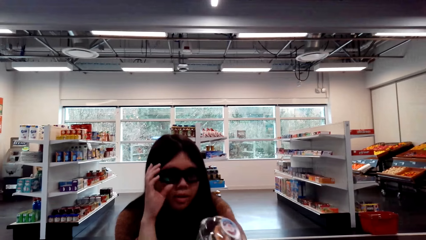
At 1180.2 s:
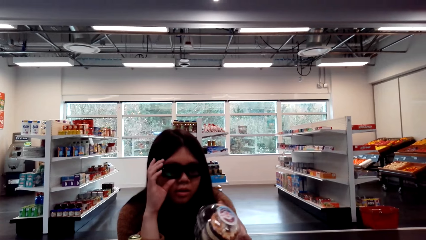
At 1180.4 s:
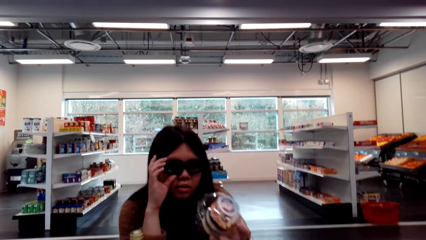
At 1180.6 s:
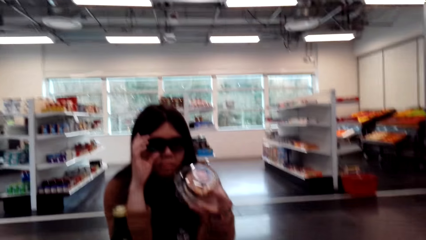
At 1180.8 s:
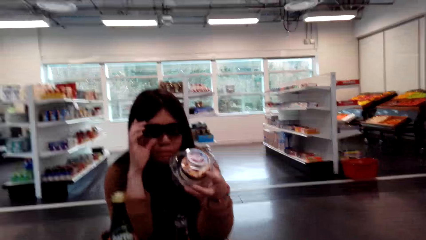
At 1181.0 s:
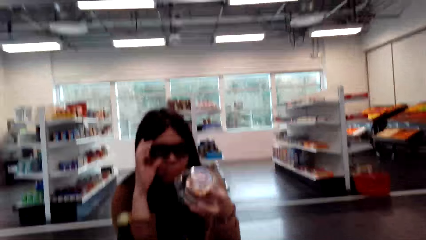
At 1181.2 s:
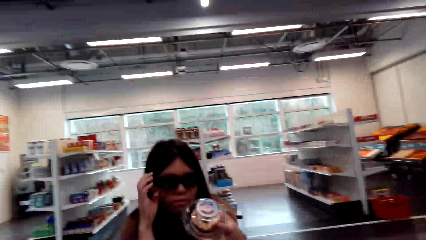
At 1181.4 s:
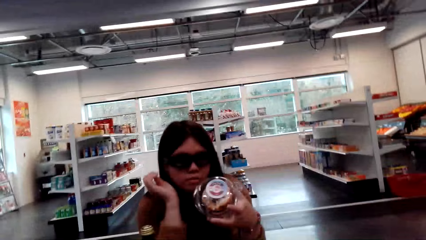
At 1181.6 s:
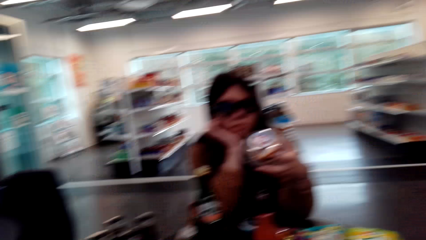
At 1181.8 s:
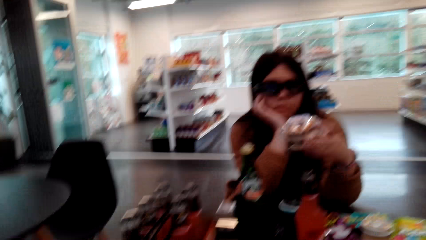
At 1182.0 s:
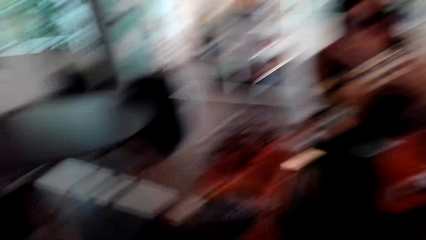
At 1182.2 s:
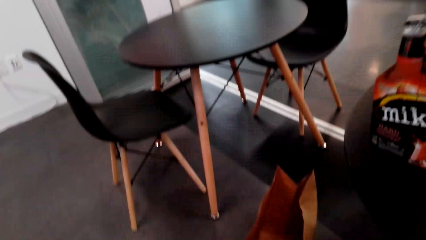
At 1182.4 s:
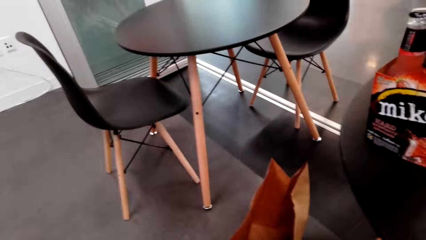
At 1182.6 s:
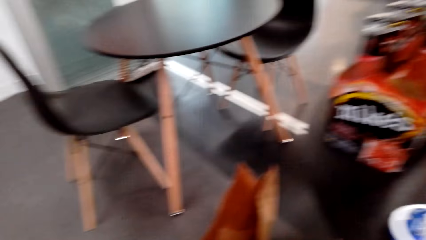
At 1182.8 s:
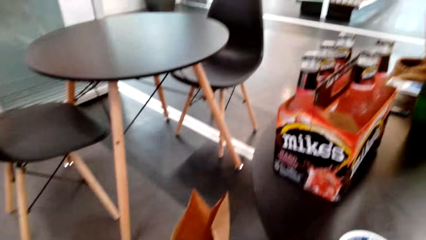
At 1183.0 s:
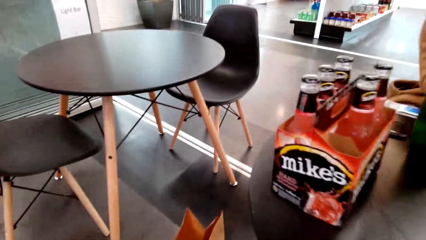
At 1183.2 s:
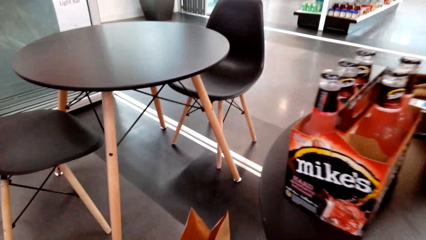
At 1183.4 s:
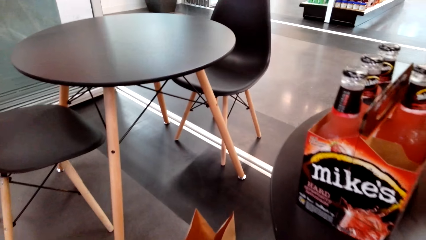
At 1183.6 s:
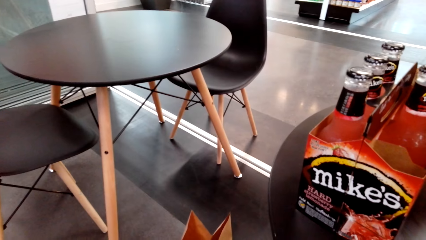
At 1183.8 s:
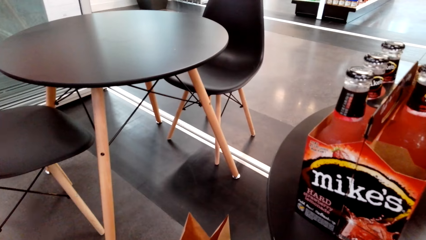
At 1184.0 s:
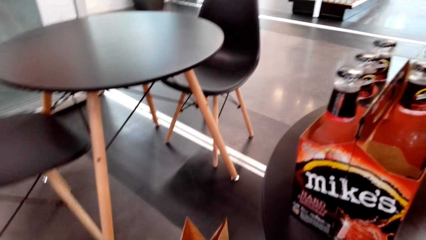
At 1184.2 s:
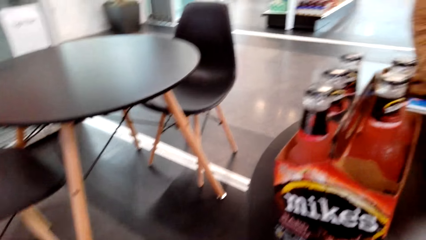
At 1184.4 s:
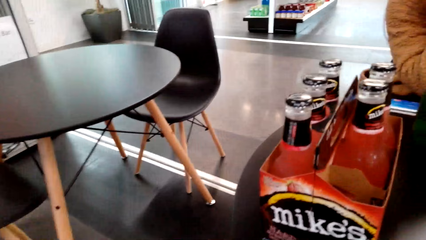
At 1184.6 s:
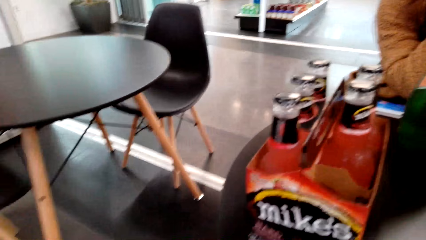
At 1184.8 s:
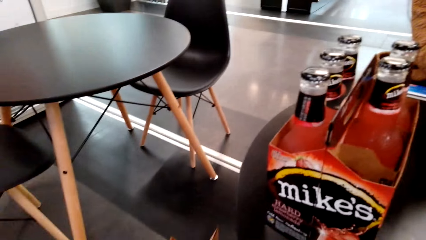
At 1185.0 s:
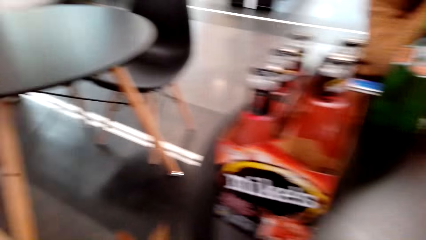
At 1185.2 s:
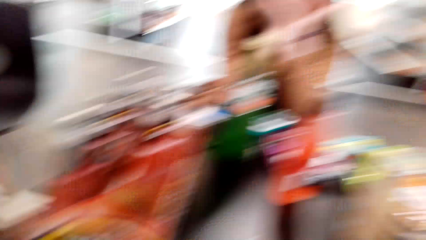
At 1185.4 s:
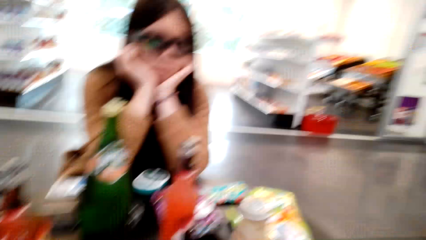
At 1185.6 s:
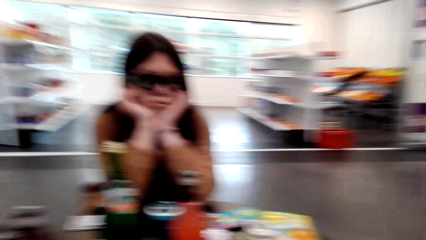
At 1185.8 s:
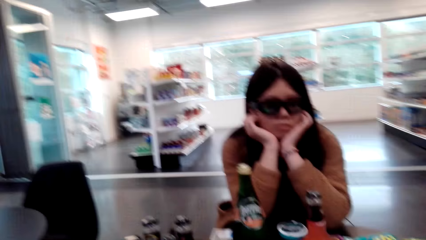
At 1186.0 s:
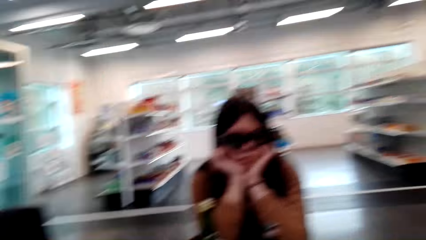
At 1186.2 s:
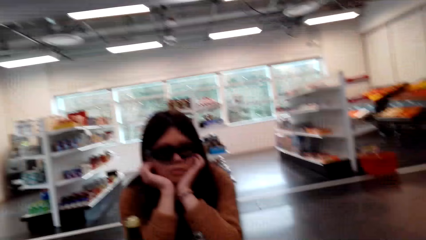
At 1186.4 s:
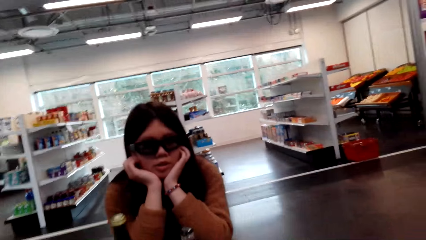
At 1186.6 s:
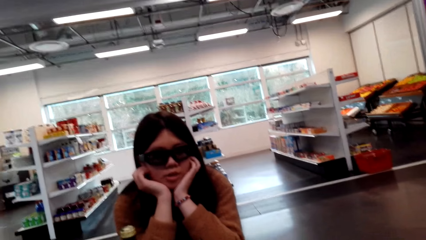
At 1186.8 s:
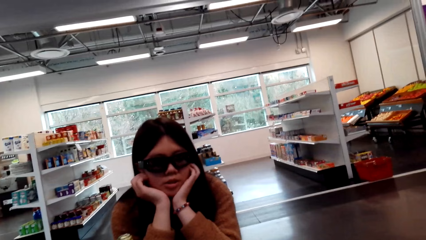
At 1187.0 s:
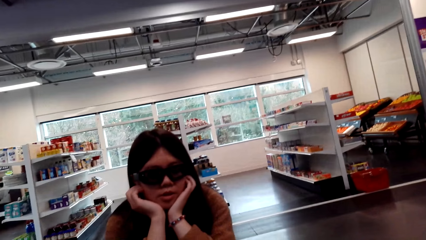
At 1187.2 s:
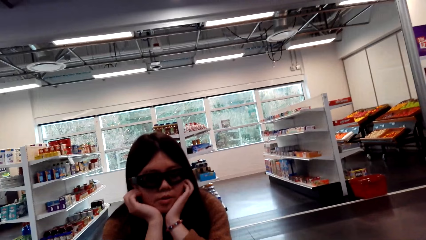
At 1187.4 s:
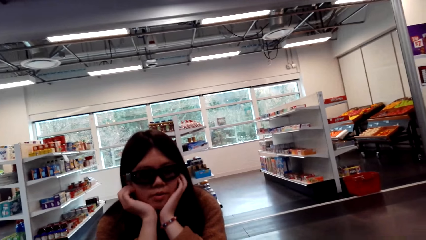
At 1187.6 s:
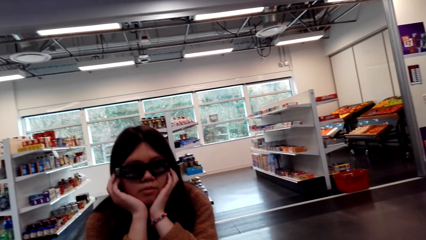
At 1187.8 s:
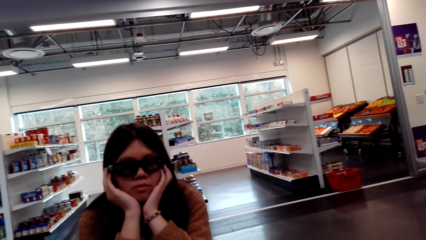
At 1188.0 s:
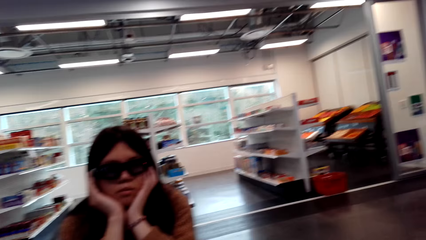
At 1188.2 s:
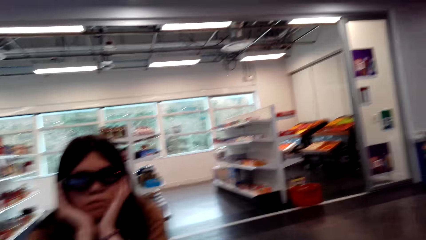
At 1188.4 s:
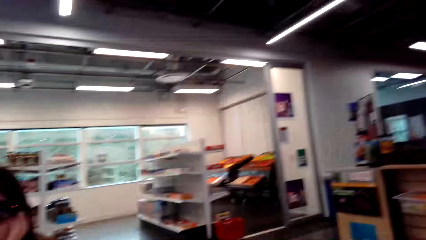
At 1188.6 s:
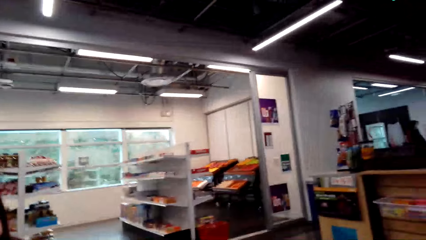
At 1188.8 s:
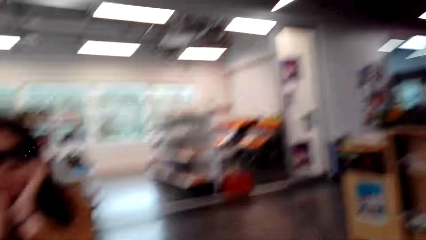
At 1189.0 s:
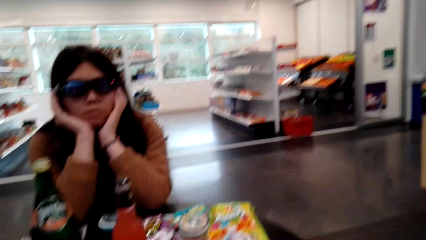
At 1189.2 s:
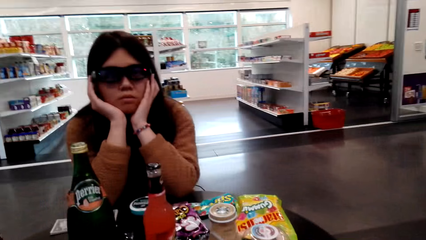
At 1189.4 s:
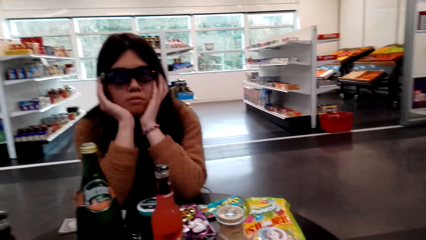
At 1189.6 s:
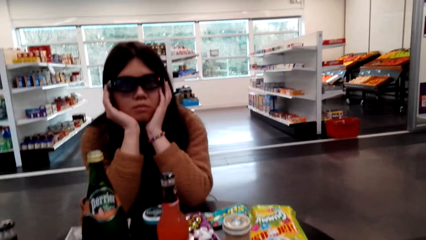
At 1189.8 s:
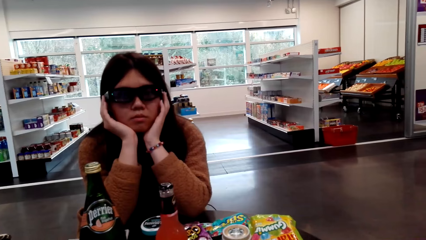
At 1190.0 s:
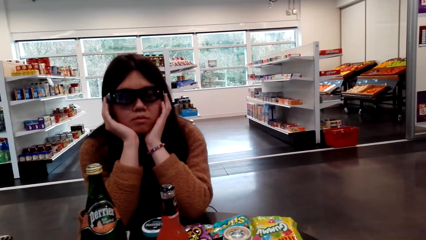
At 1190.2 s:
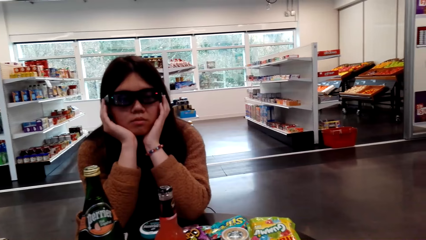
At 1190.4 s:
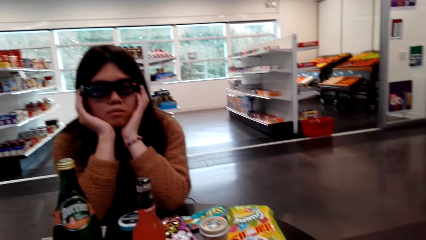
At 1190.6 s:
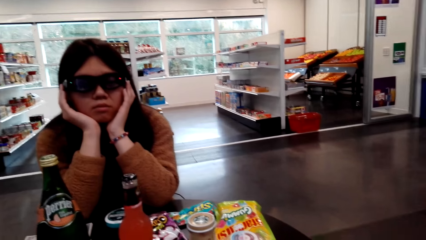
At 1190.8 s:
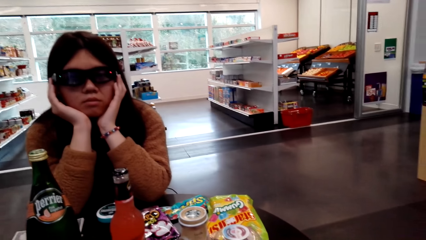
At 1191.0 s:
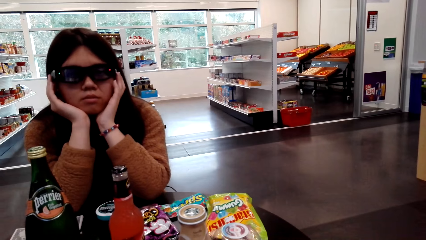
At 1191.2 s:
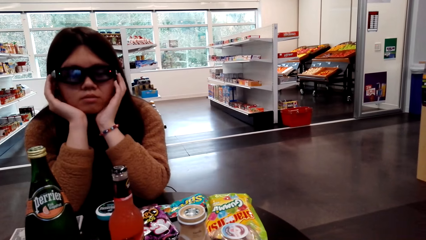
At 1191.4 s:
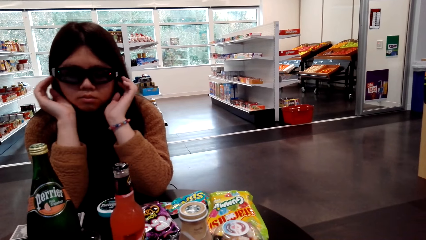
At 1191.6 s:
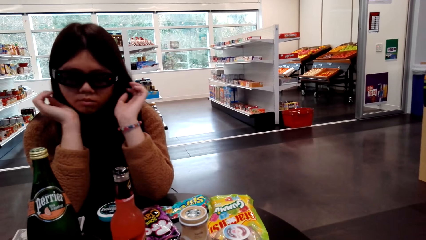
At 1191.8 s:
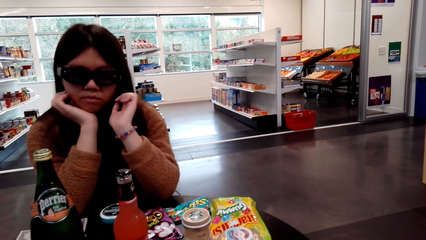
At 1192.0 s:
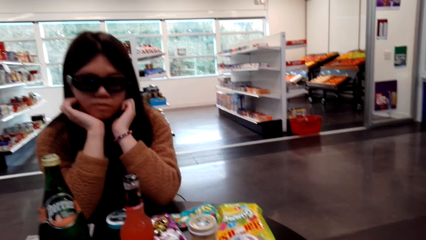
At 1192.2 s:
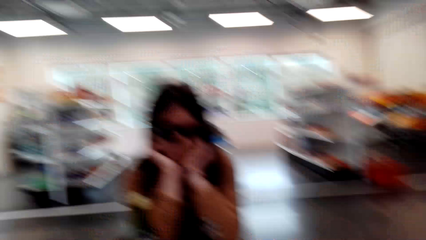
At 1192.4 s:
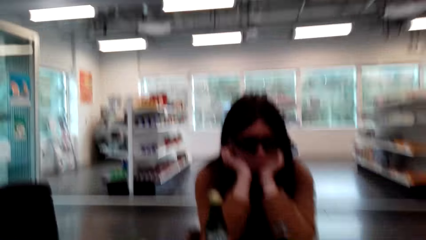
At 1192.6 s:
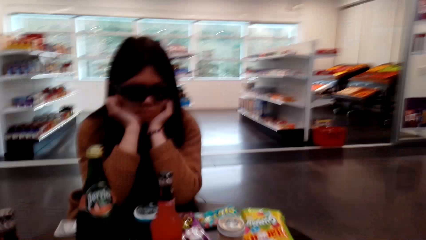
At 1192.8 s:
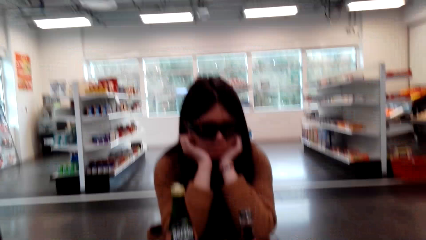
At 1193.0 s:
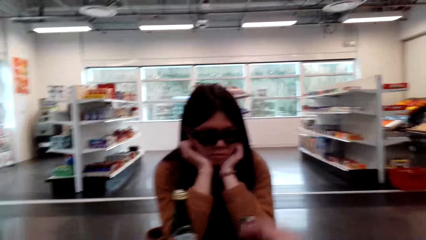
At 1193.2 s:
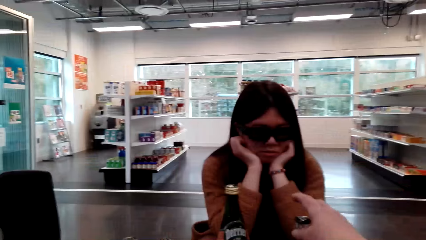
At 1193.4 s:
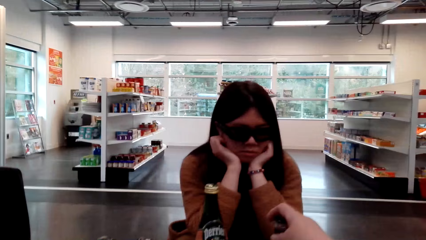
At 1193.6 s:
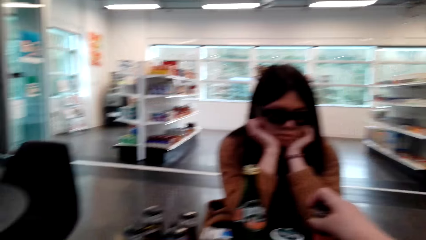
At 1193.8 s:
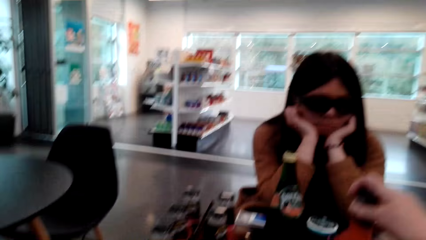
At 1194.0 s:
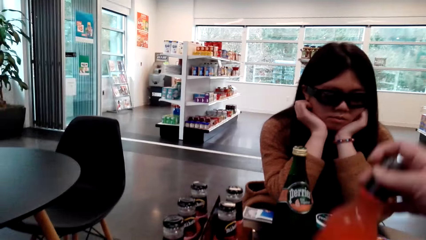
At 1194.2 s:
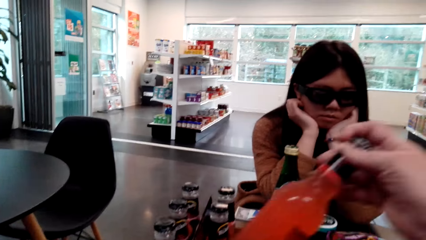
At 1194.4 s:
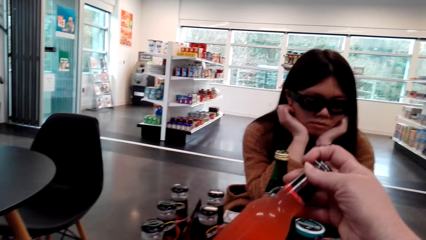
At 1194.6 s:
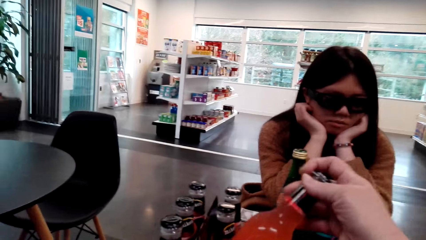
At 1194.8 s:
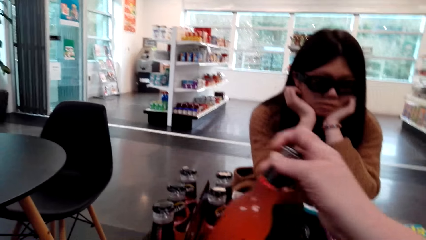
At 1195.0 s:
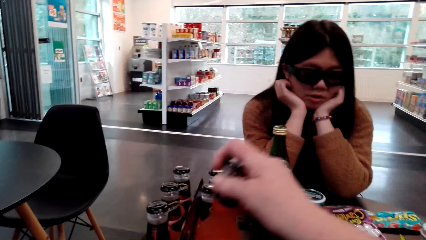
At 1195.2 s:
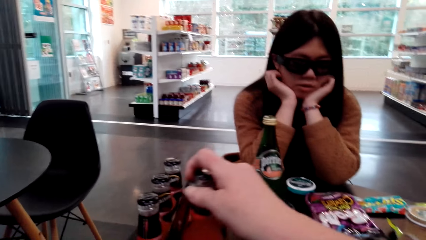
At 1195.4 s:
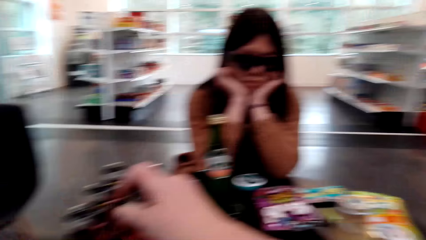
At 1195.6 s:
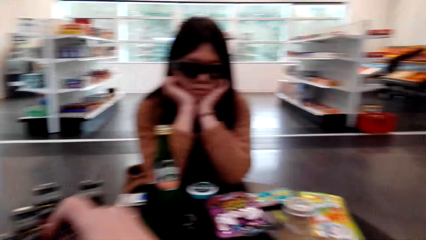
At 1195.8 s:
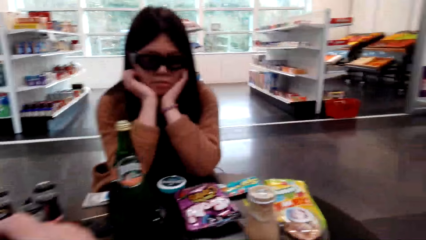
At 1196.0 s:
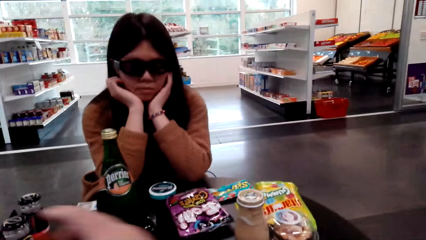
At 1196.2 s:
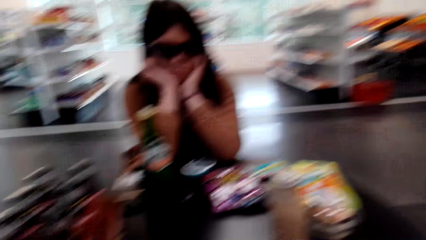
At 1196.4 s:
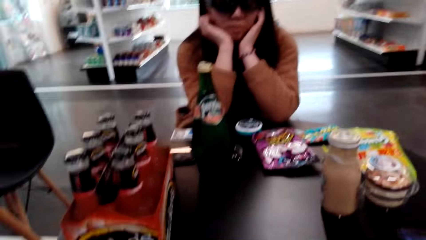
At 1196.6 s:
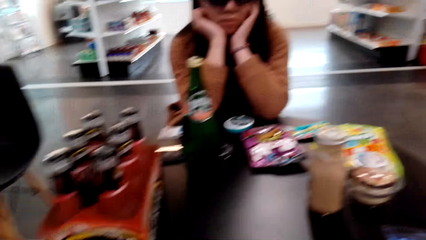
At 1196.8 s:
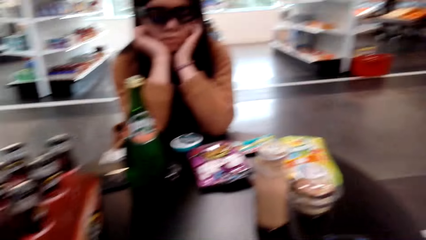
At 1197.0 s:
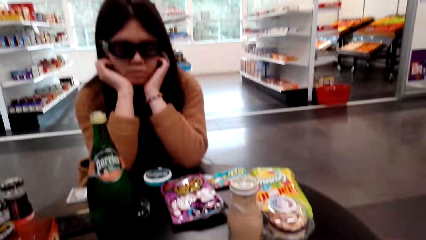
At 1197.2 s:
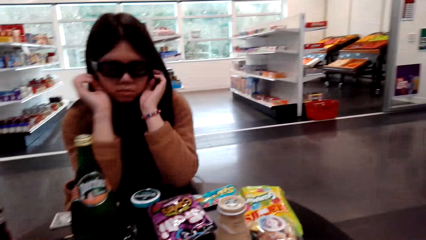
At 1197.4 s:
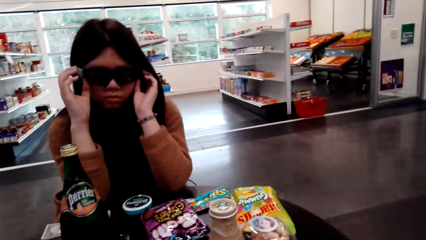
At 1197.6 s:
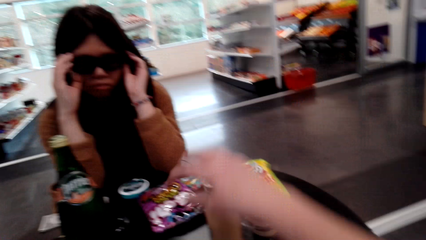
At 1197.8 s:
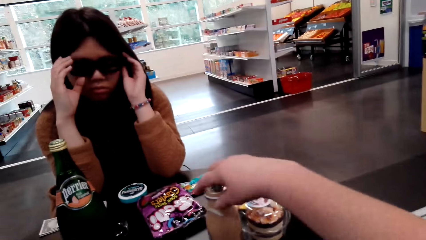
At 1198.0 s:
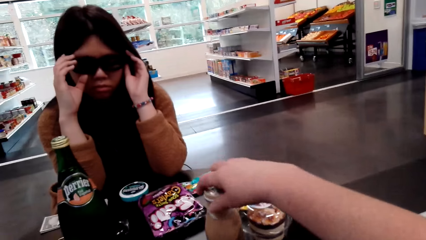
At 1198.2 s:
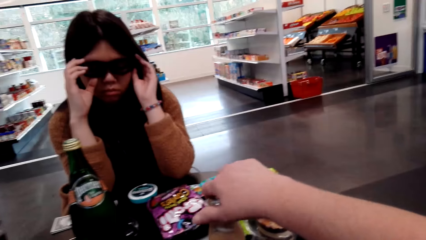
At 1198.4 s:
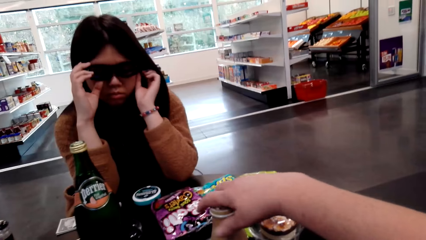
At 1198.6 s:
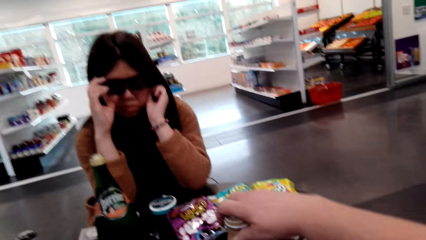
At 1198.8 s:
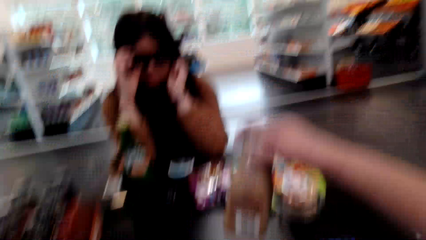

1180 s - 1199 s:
A lady holds something. The camera wearer talks with the lady. The lady speaks to the camera wearer. The camera wearer looks around. They look around again and talk with the lady. They hold an object and talk with the lady. They move the bottle on the table. They look around and talk with the lady.
